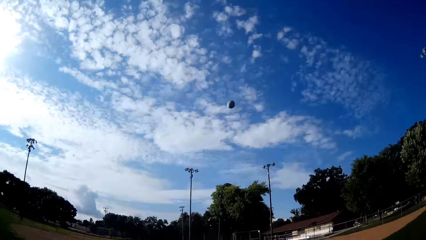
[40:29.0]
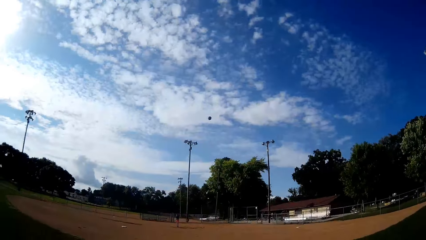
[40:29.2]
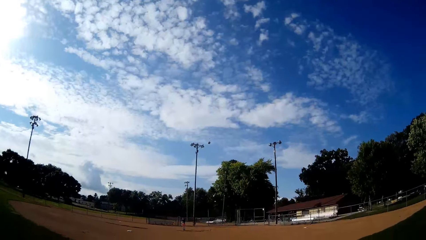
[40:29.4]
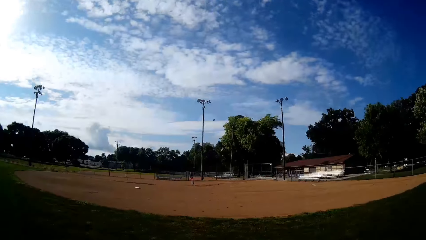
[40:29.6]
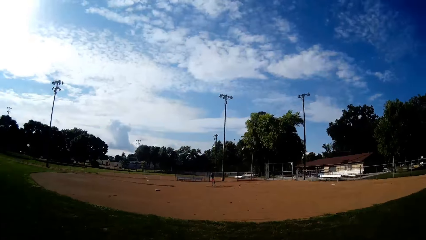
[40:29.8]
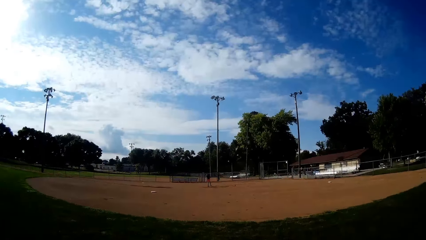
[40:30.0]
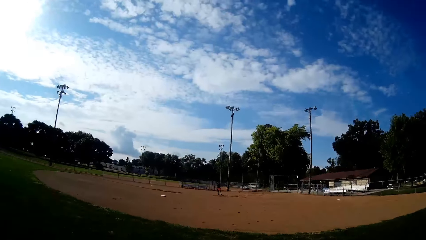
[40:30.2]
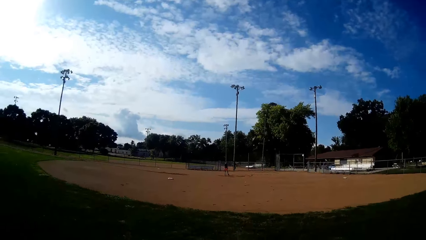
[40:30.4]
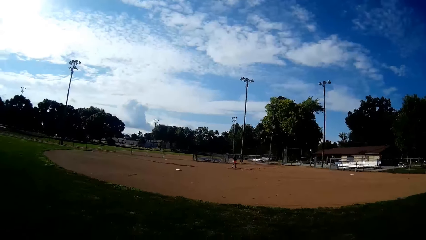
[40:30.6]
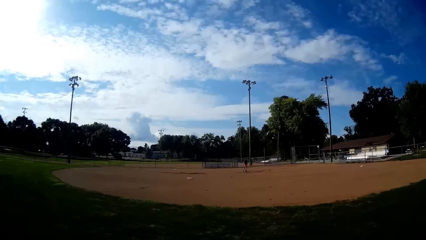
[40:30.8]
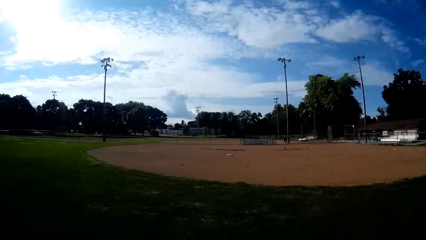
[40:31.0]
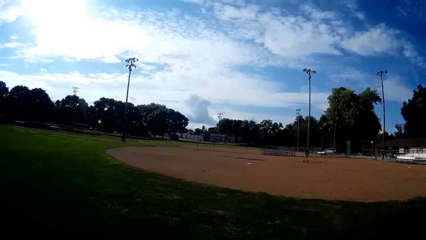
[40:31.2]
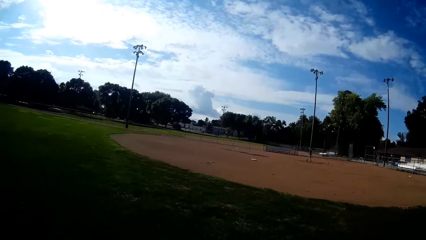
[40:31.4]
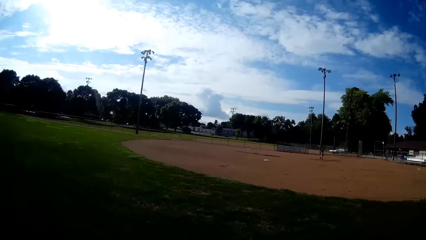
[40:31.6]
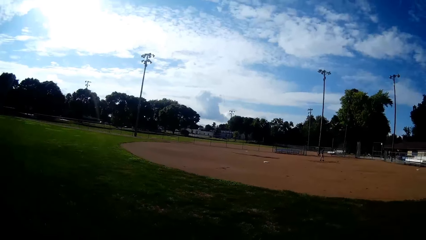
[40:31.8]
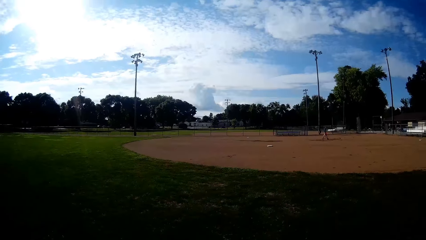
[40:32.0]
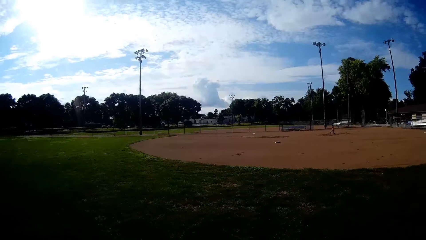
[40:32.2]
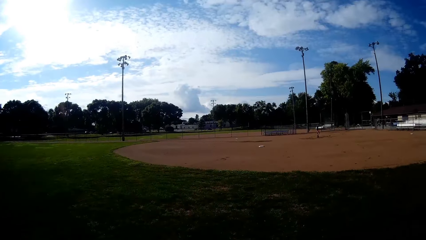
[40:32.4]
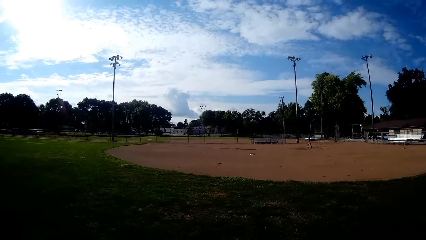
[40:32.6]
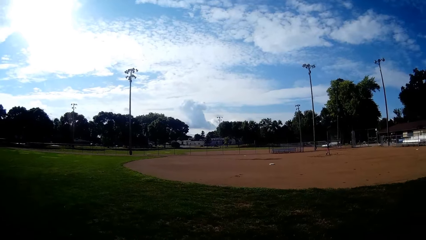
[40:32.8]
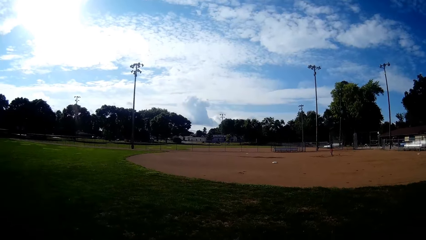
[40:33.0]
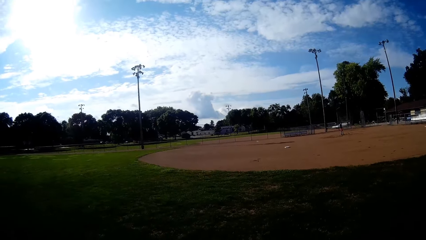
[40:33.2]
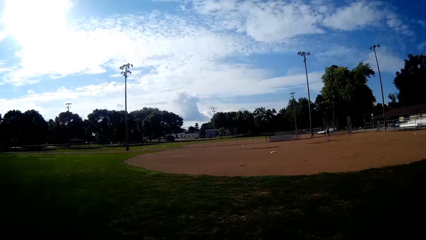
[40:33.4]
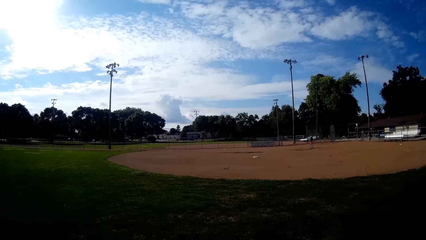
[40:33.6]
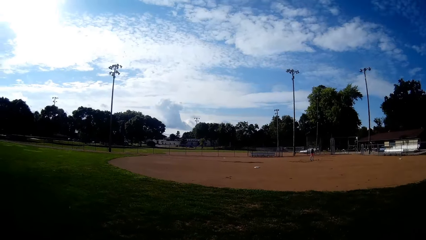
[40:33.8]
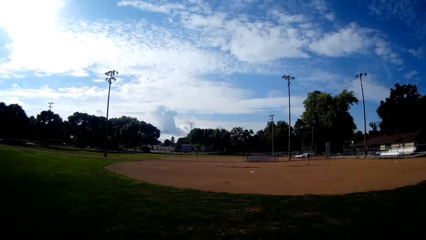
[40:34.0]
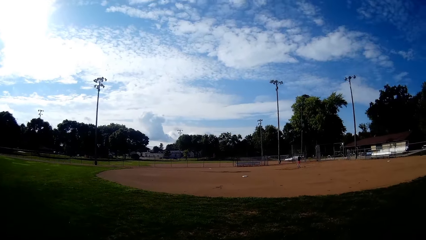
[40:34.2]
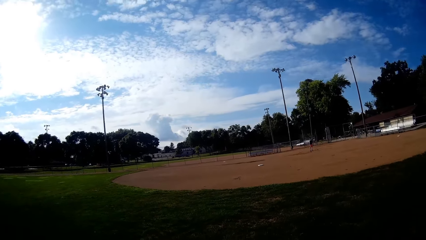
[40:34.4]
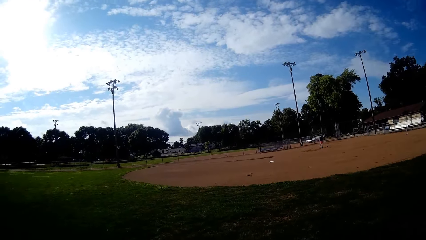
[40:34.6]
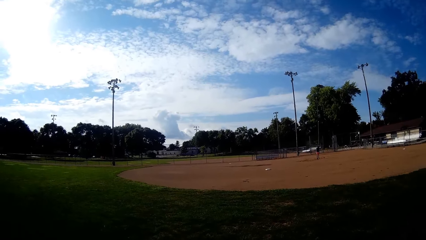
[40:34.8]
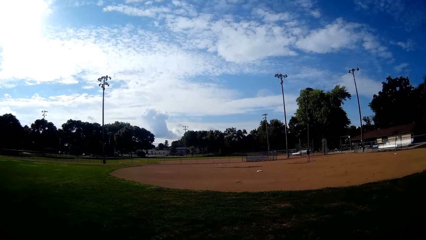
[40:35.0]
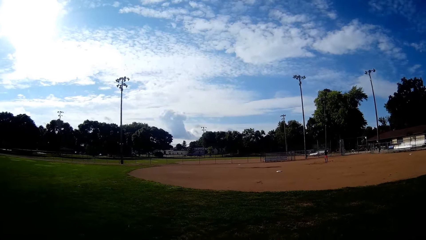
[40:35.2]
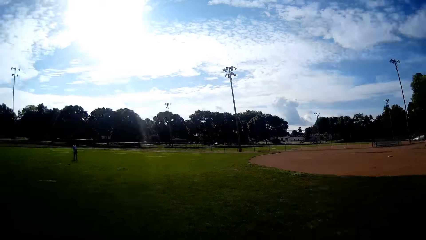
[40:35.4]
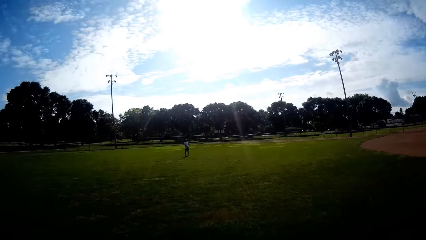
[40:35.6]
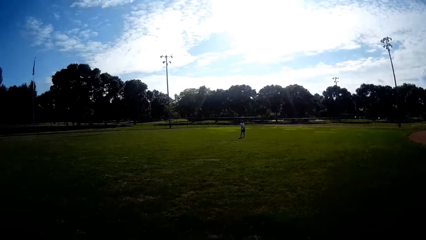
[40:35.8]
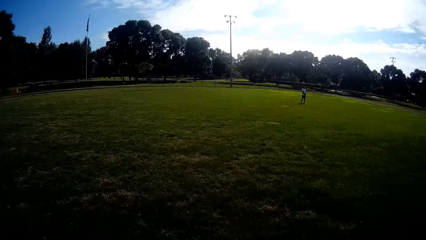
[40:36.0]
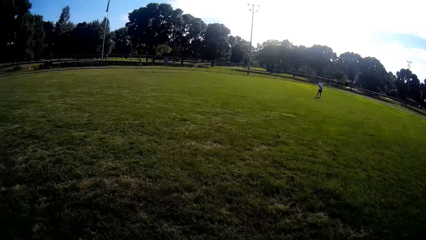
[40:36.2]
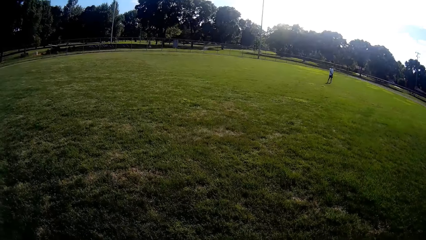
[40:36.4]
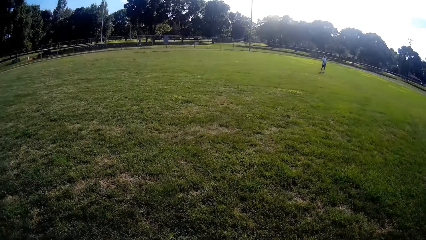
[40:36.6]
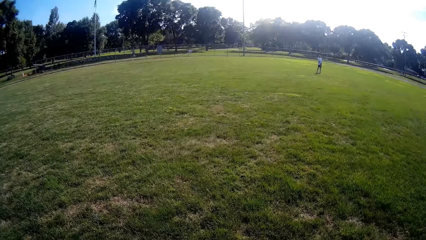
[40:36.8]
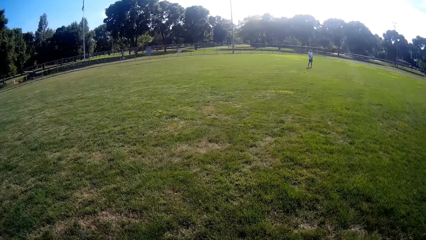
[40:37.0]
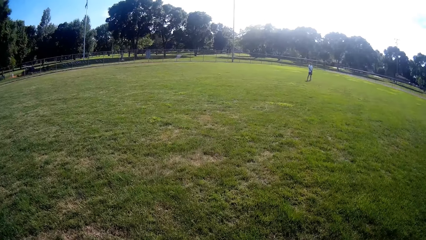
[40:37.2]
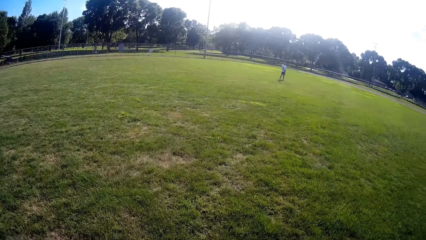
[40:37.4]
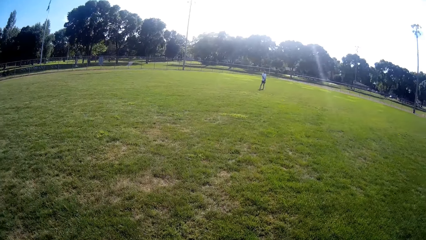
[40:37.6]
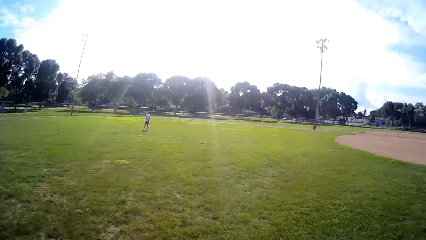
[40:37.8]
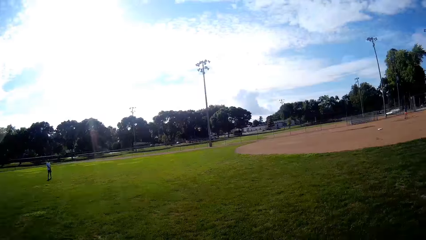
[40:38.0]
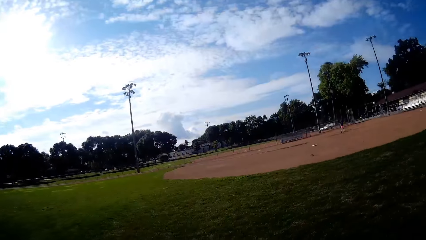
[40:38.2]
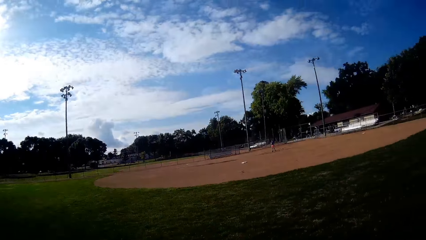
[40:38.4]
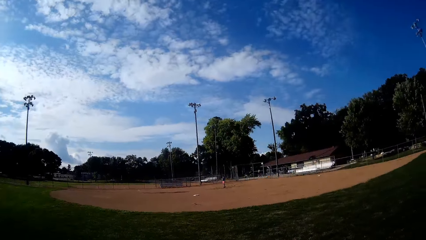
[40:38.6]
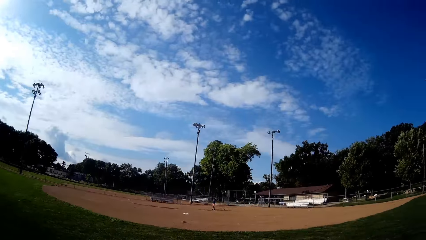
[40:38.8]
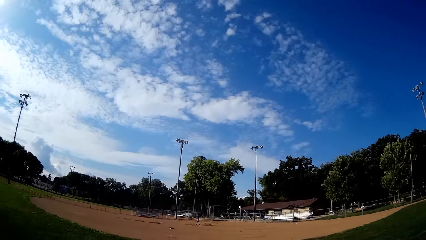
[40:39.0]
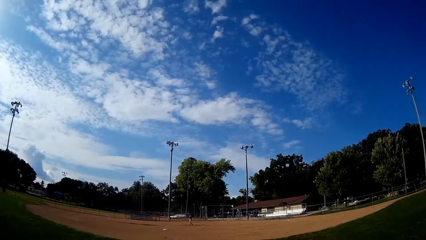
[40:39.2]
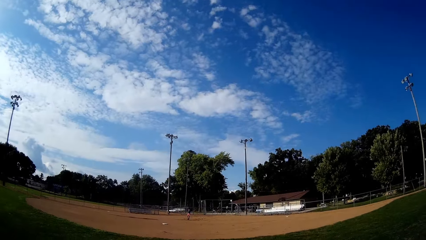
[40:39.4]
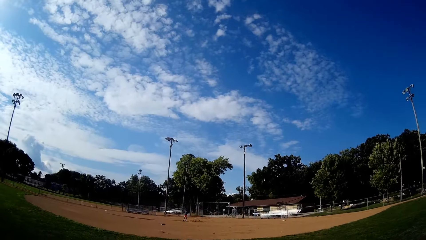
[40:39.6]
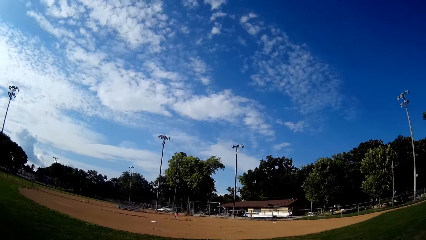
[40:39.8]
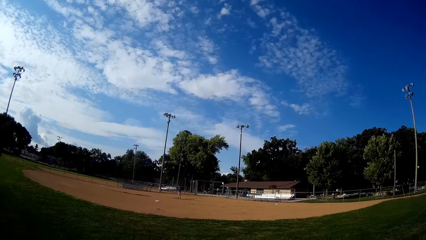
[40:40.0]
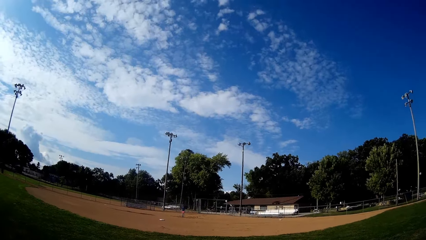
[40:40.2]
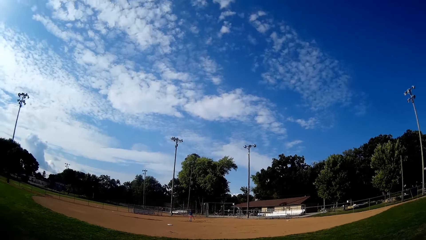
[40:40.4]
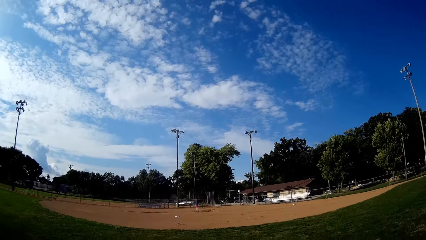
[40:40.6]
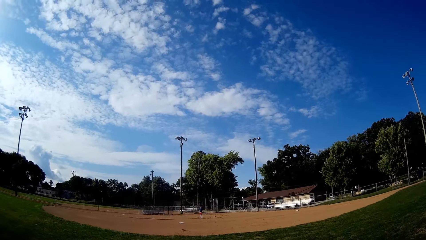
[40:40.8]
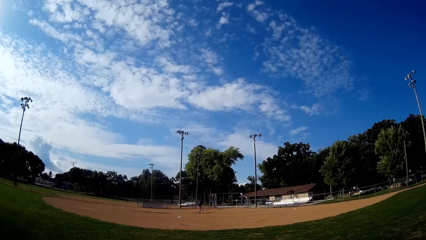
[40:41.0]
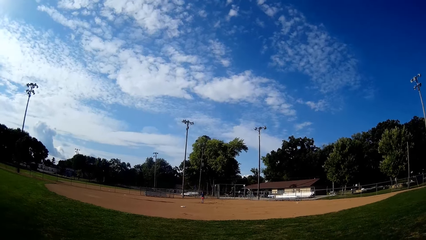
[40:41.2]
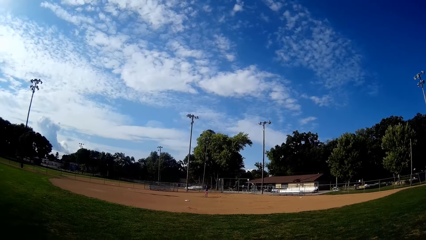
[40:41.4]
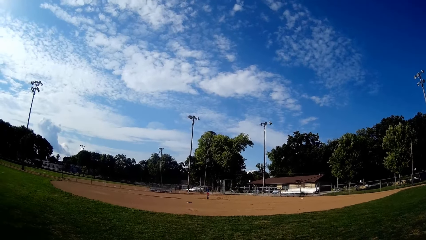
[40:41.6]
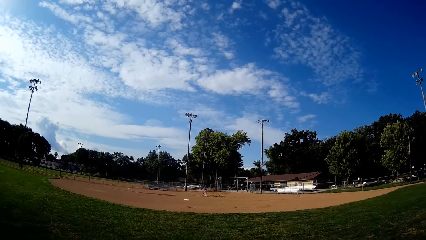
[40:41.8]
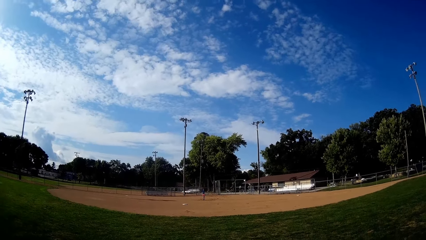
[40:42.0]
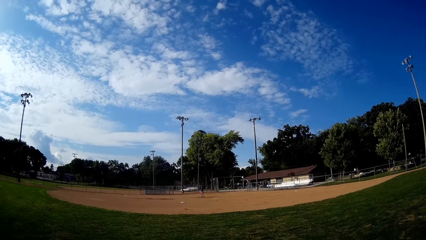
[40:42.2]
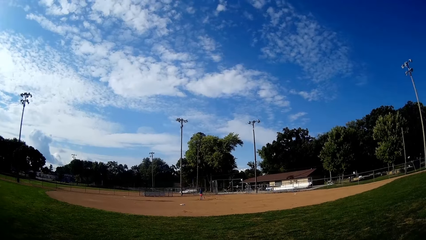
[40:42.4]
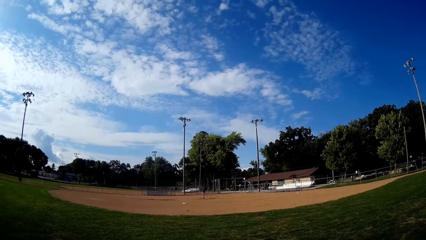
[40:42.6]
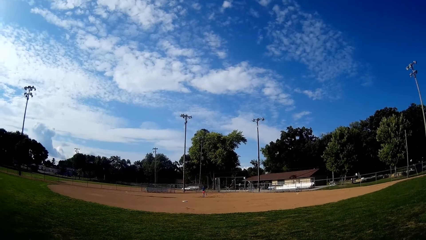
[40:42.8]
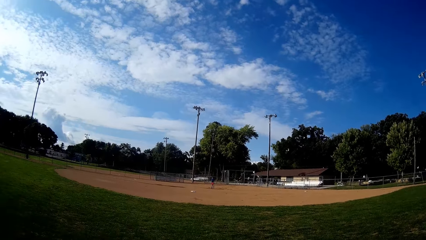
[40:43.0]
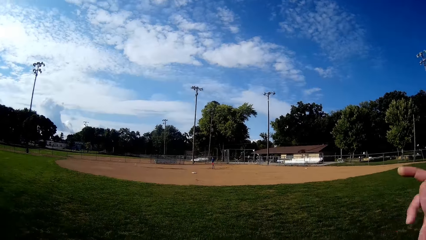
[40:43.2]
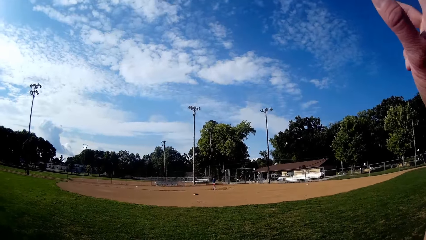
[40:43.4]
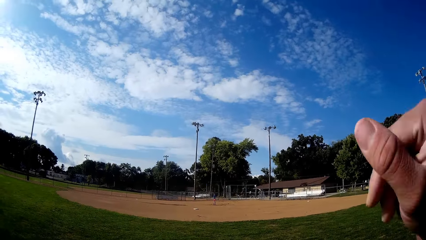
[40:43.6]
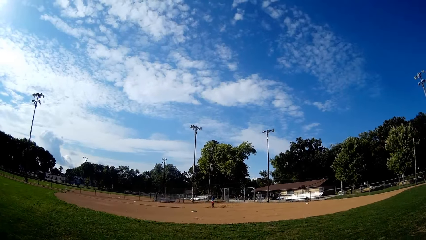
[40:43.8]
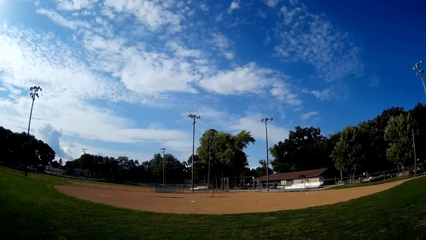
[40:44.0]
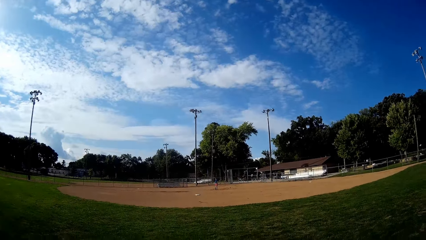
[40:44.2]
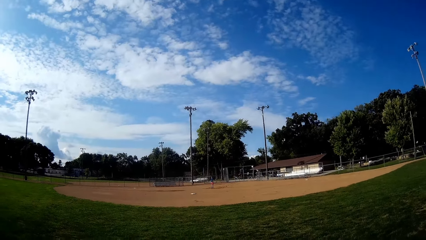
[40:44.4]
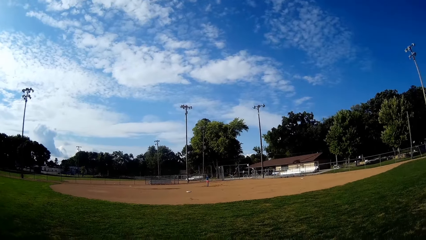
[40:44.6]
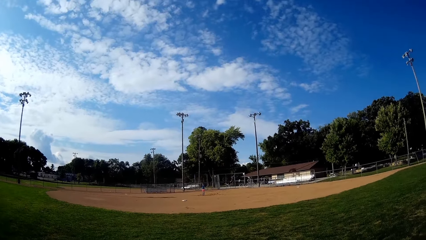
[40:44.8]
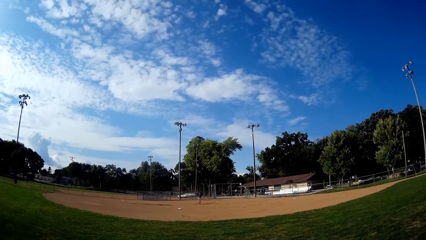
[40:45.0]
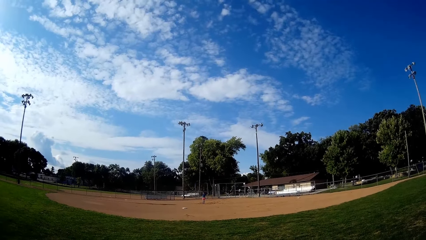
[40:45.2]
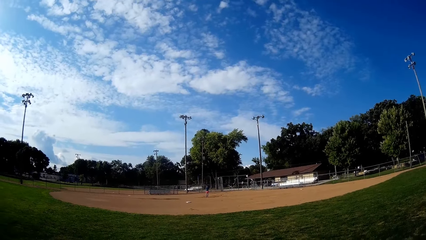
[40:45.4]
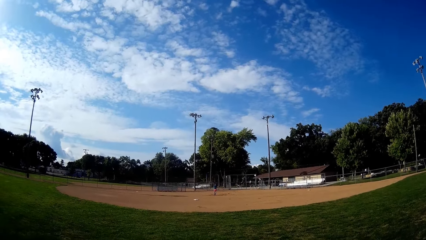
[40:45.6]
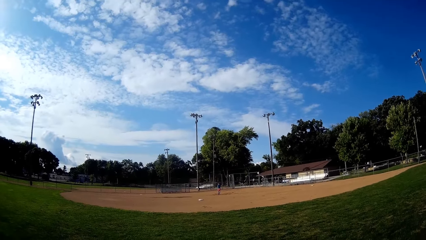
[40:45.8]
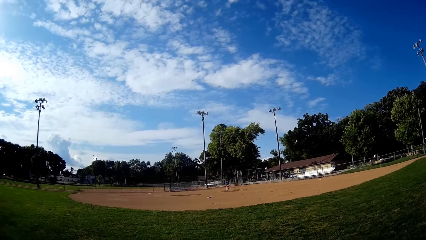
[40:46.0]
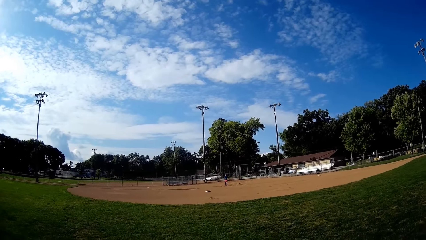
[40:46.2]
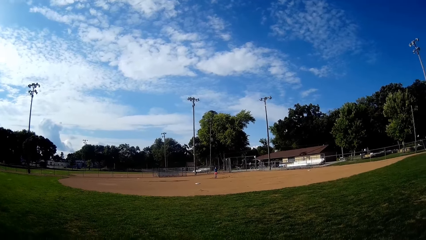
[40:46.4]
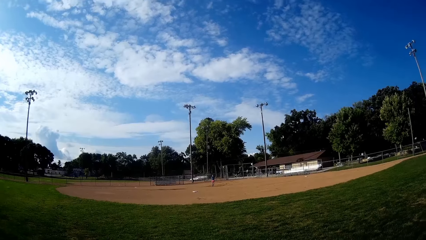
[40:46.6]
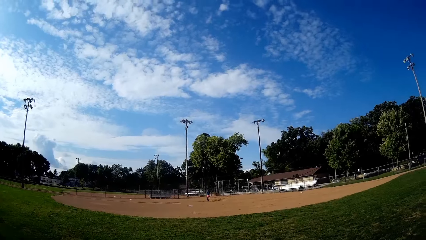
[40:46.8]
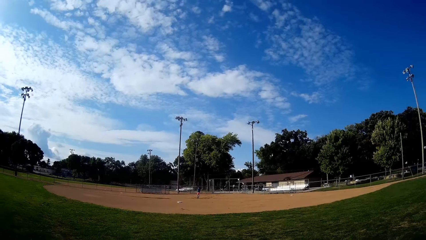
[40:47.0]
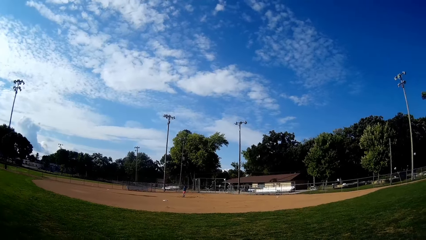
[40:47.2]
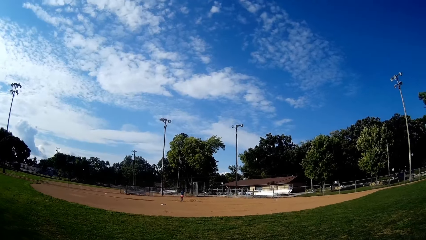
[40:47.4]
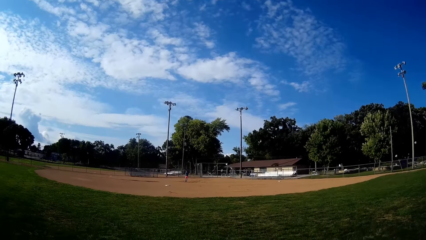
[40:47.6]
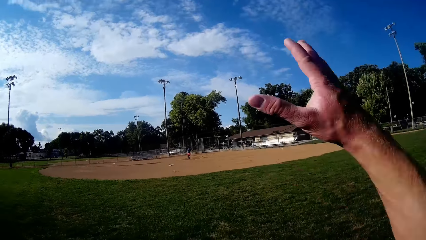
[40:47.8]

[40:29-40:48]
The camera wearer throws the ball towards a man. He talks. The man walks towards the ball. The camera wearer walks back to his position. Another man stands at the field. The camera wearer walks. He resumes talking. The first man moves at the field. The camera wearer signals to the first man with his right hand. He raises the hand. He stares at a boy.
